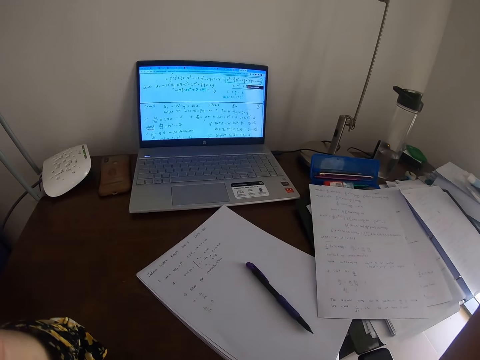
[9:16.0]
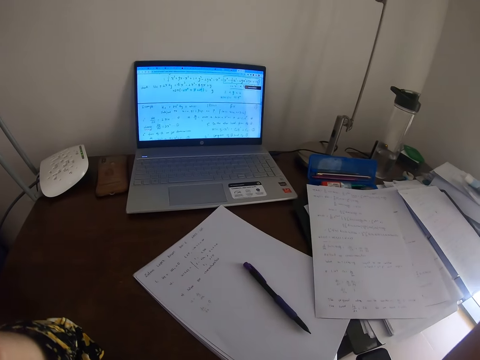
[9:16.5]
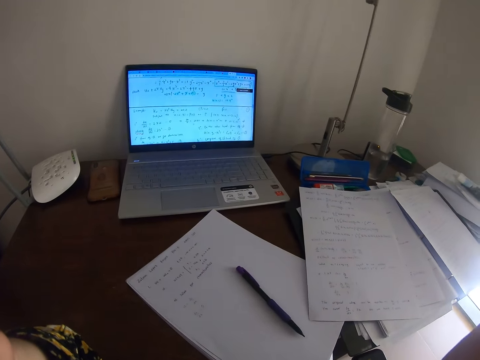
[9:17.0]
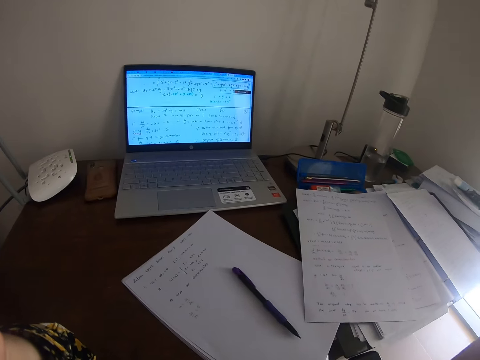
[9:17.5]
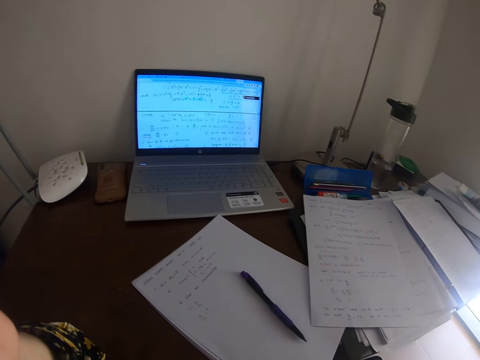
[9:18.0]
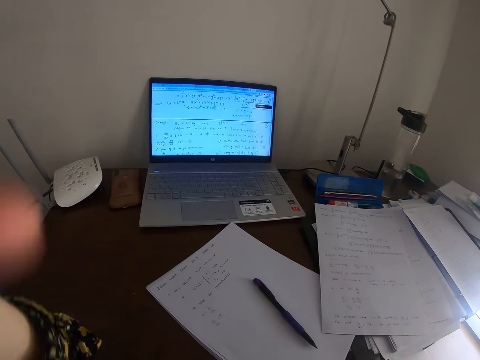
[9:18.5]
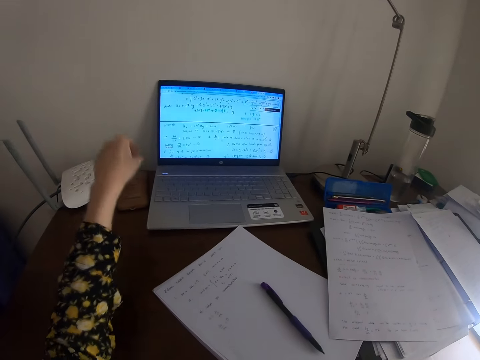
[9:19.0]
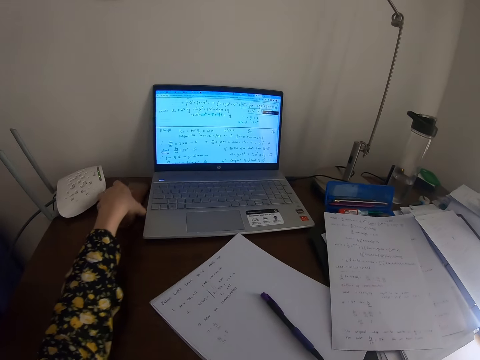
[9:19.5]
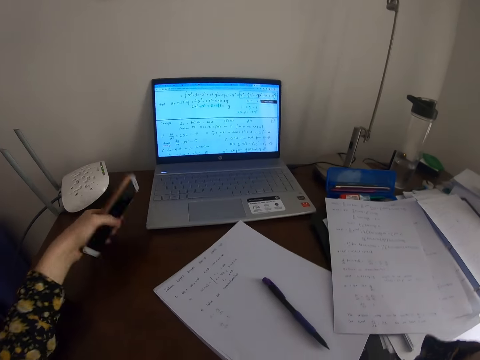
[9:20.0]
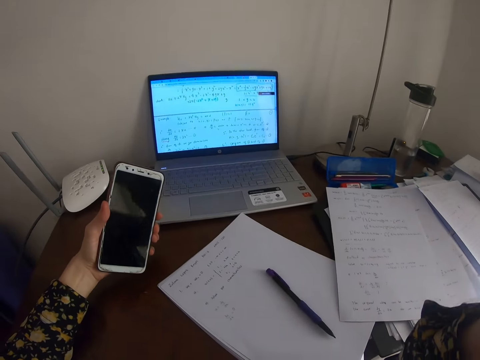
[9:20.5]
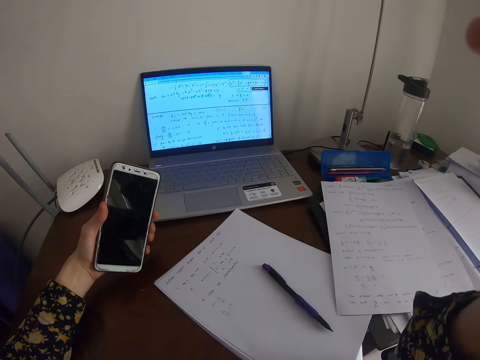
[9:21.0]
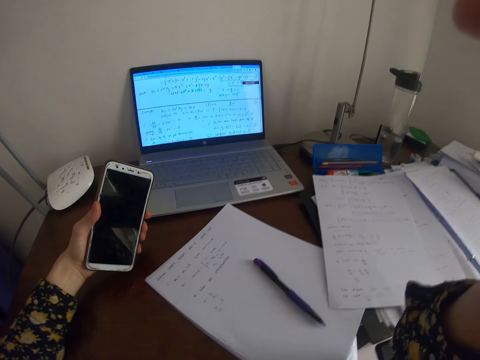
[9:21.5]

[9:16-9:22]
The camera wearer raises the hand. They pick up the phone from the table. They look at the phone.
